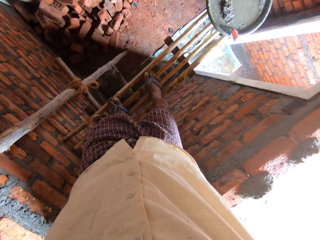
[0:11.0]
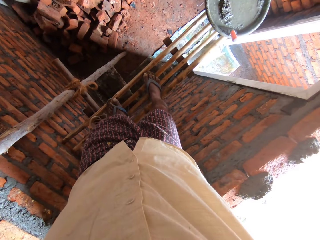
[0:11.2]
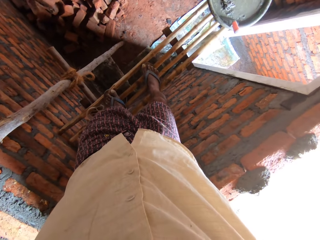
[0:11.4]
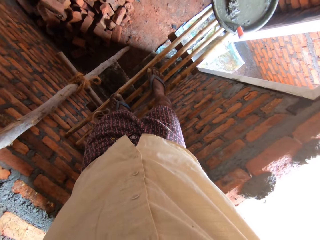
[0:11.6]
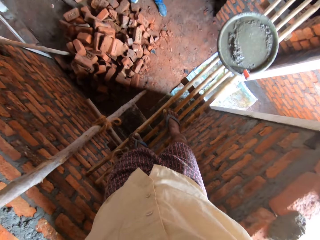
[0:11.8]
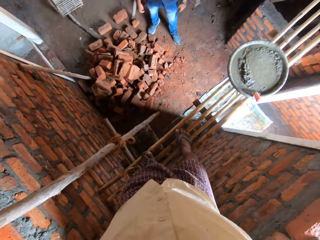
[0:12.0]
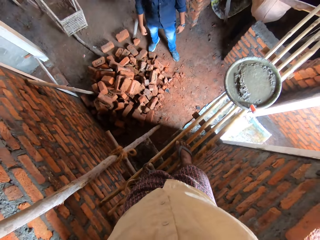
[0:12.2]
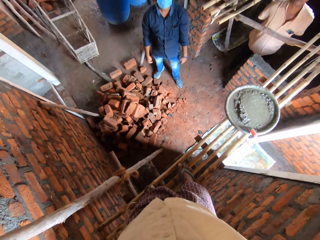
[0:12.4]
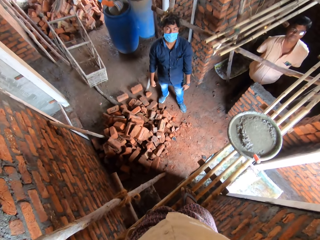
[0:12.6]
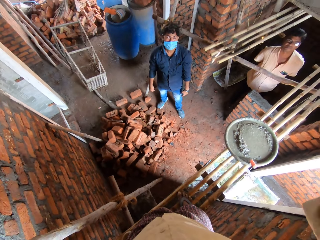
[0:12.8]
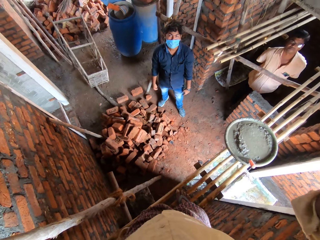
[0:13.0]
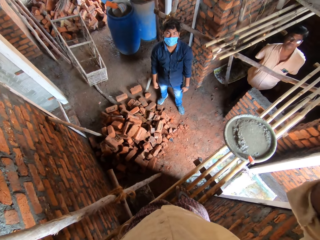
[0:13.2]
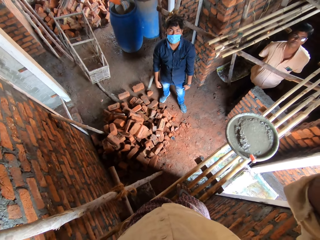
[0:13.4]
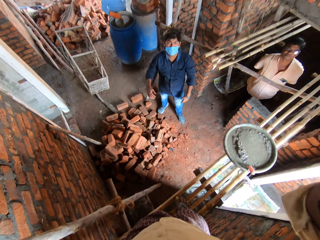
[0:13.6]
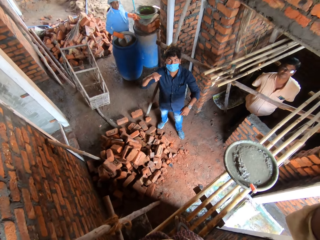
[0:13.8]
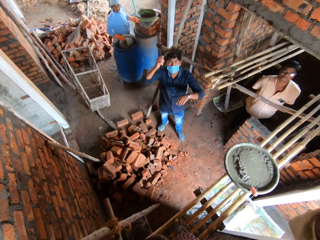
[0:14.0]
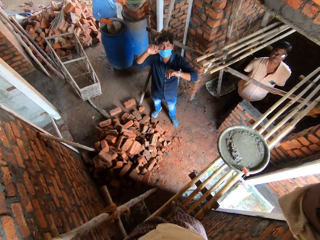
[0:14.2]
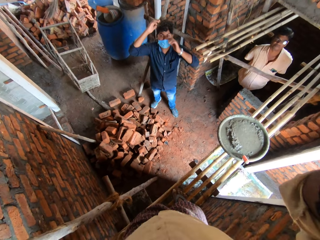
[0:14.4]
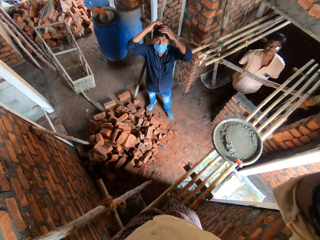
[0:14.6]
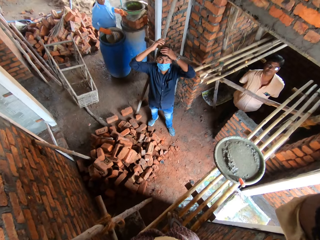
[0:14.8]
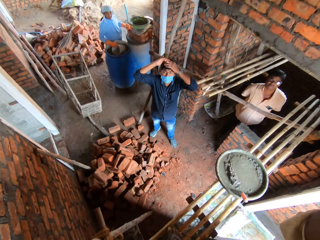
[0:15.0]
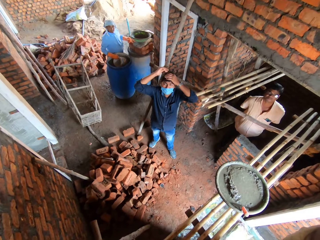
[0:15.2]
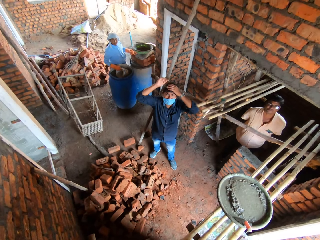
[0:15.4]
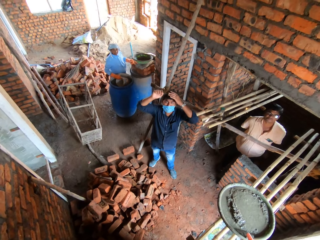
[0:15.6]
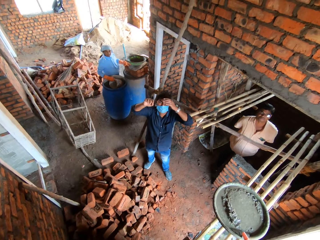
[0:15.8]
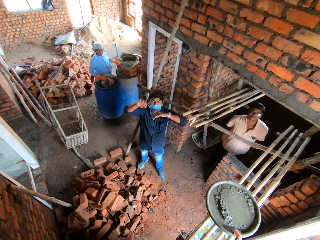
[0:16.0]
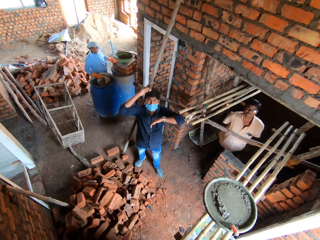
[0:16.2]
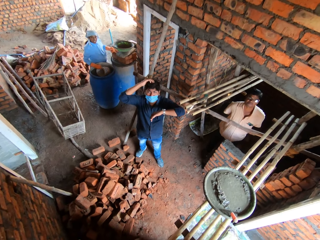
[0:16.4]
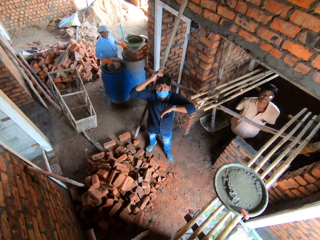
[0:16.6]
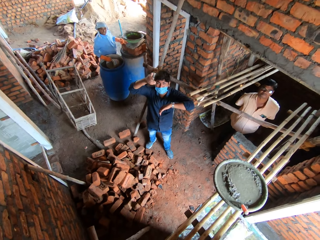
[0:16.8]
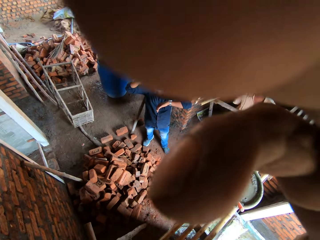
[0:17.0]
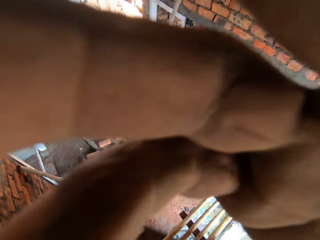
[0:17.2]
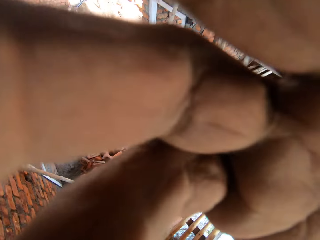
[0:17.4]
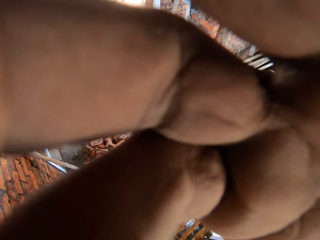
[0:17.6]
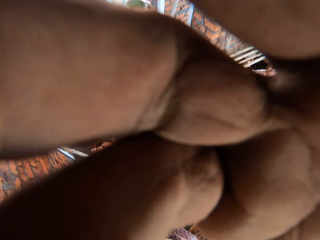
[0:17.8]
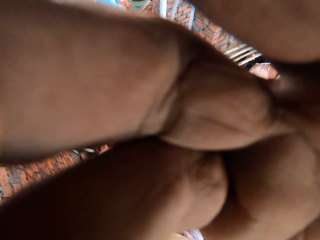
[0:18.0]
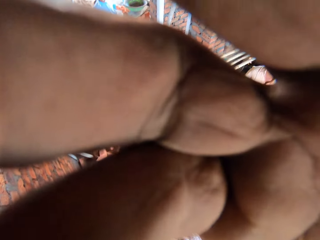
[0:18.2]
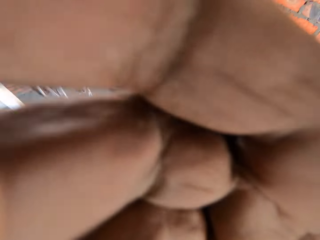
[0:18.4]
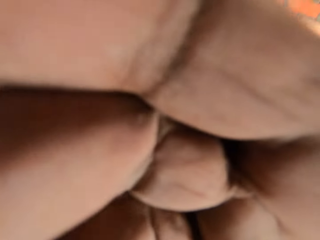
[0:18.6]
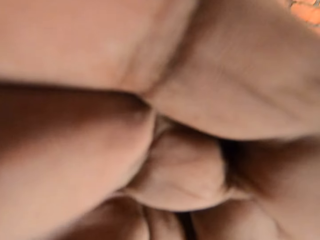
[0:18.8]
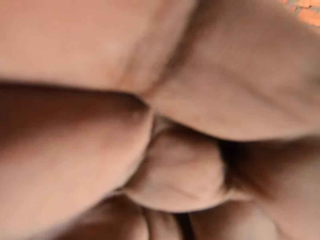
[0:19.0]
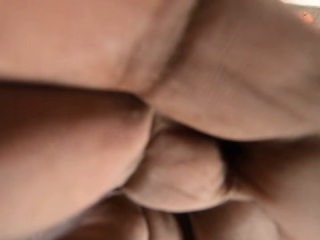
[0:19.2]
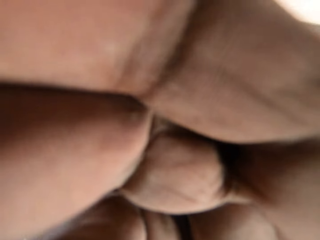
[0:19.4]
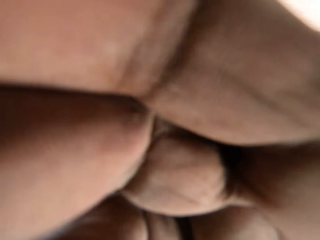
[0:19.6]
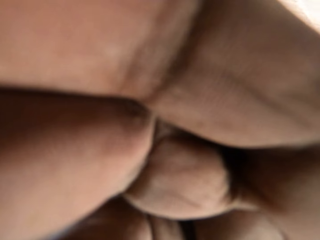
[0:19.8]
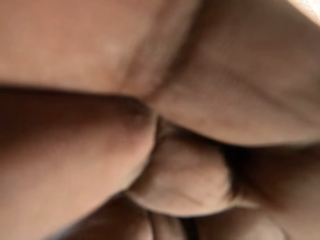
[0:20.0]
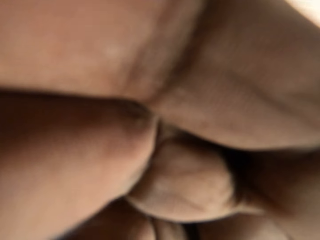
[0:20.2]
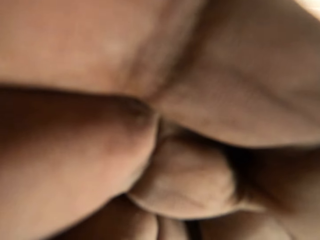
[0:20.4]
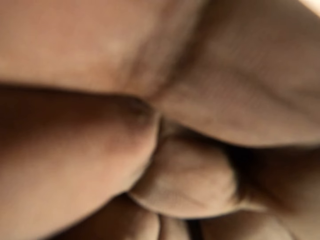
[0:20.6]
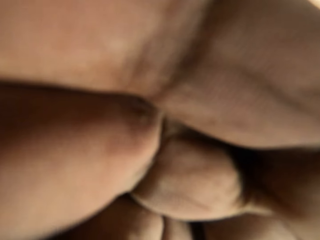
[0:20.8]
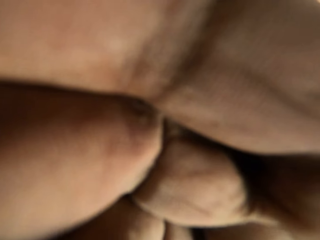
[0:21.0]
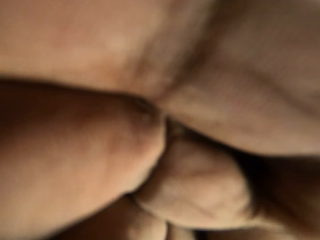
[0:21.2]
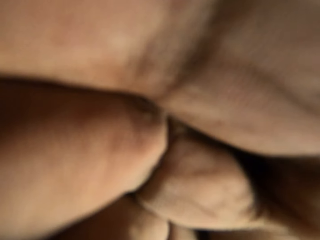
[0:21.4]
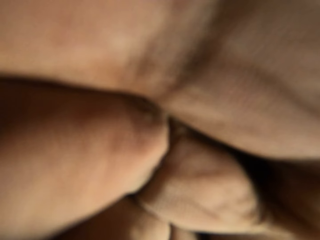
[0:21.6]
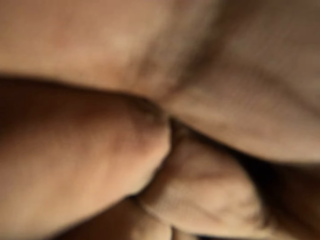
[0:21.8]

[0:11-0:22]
The camera wearer looks around. A man converses with the camera wearer. The man raises the hand. The camera wearer makes his camera on the head. They raise the hand.

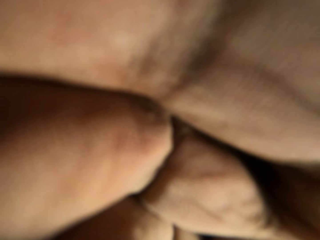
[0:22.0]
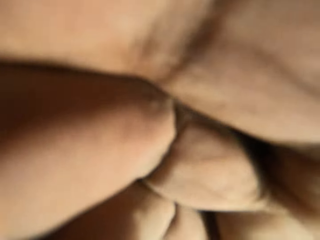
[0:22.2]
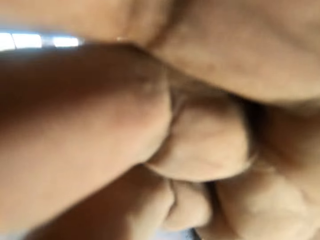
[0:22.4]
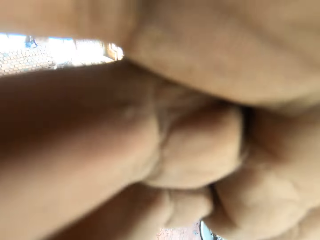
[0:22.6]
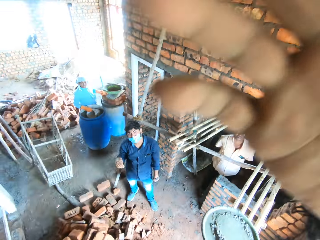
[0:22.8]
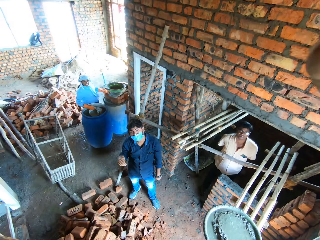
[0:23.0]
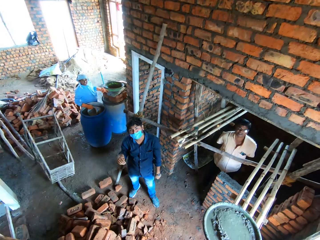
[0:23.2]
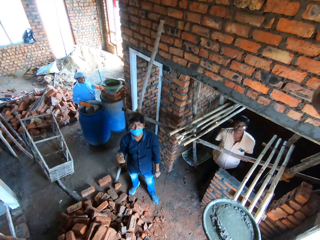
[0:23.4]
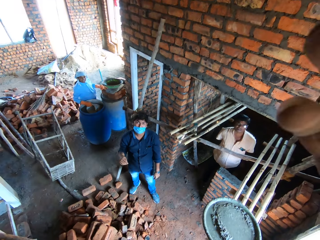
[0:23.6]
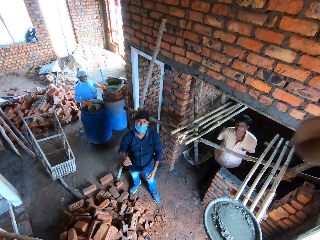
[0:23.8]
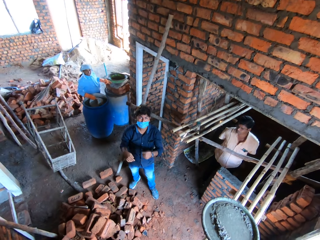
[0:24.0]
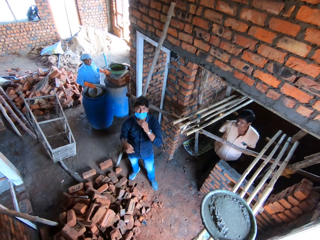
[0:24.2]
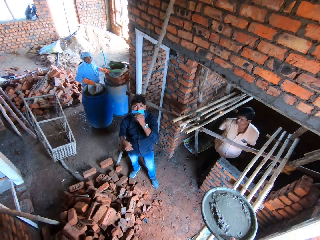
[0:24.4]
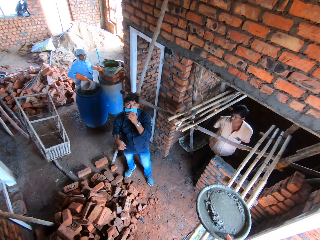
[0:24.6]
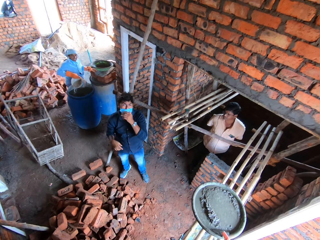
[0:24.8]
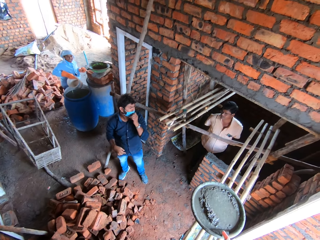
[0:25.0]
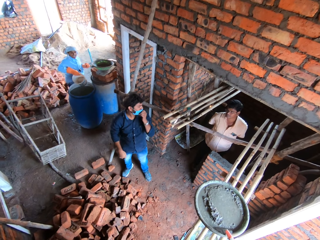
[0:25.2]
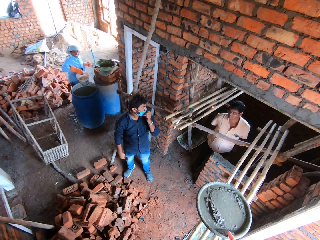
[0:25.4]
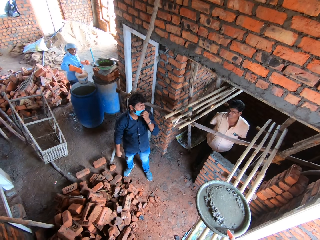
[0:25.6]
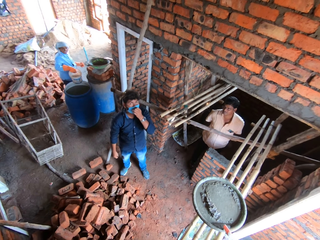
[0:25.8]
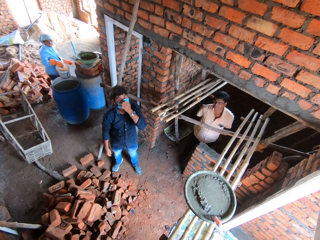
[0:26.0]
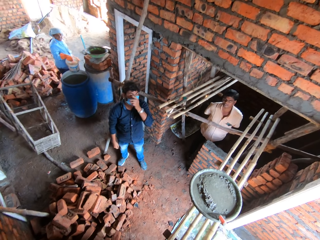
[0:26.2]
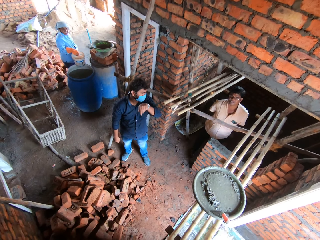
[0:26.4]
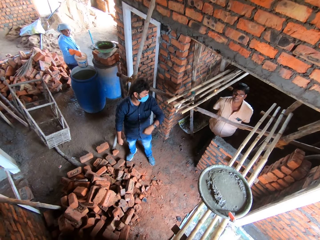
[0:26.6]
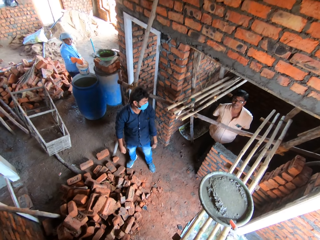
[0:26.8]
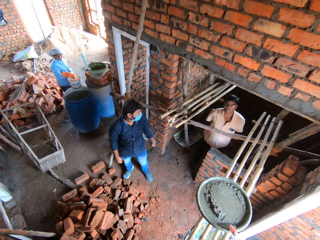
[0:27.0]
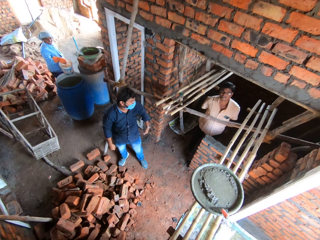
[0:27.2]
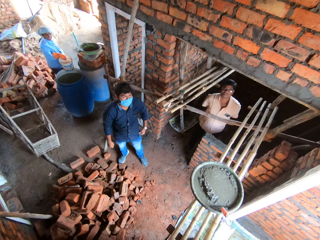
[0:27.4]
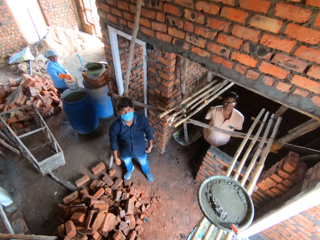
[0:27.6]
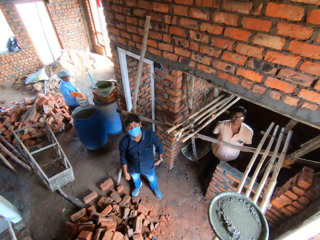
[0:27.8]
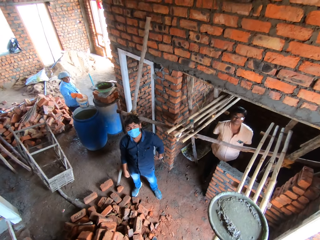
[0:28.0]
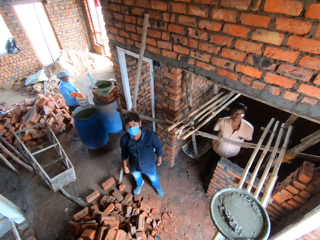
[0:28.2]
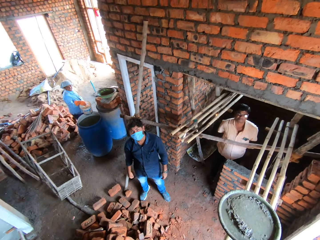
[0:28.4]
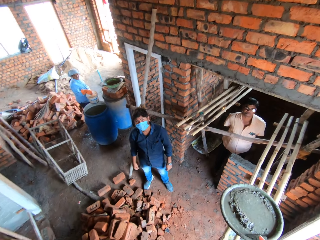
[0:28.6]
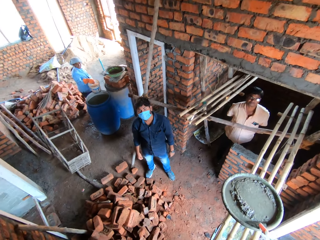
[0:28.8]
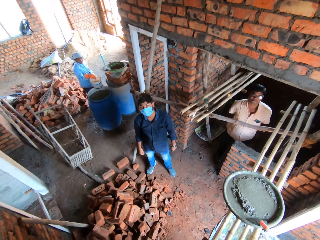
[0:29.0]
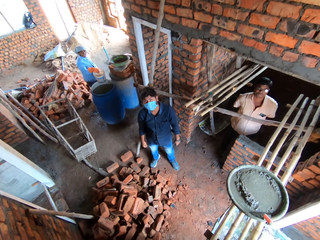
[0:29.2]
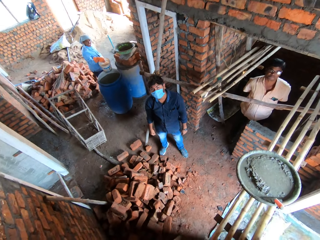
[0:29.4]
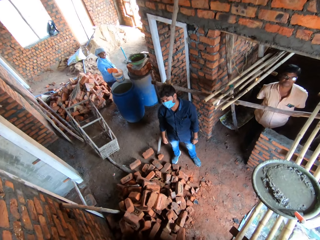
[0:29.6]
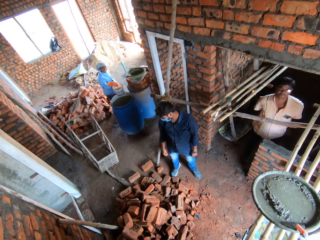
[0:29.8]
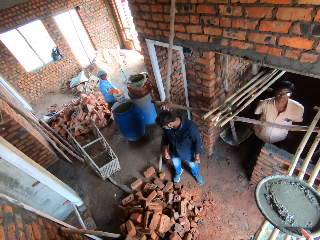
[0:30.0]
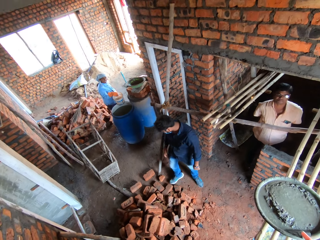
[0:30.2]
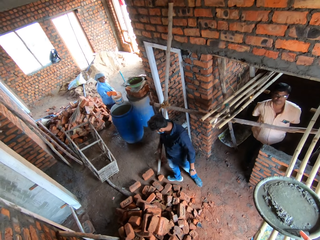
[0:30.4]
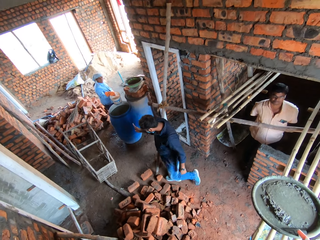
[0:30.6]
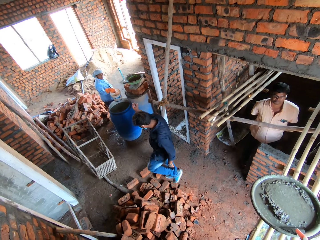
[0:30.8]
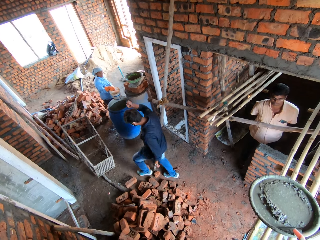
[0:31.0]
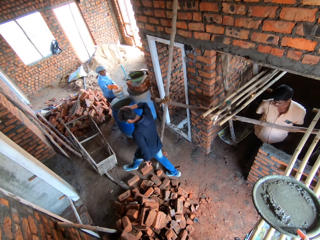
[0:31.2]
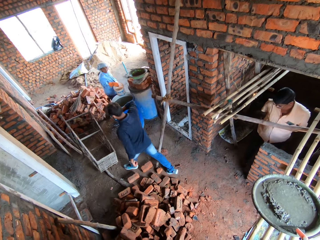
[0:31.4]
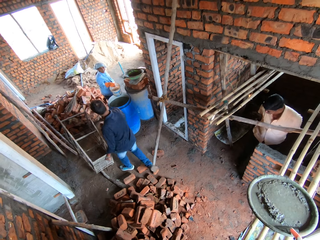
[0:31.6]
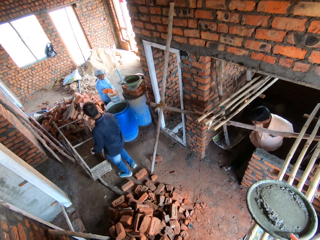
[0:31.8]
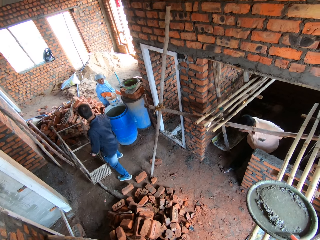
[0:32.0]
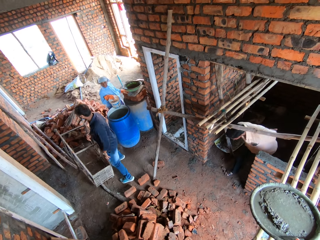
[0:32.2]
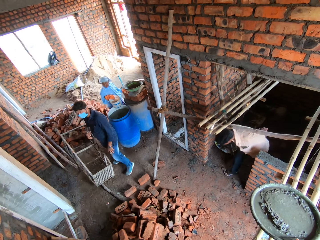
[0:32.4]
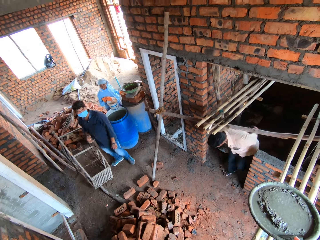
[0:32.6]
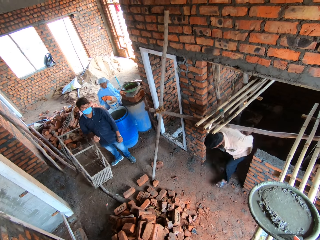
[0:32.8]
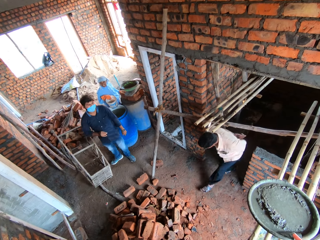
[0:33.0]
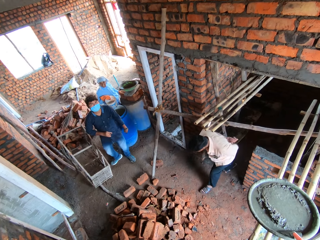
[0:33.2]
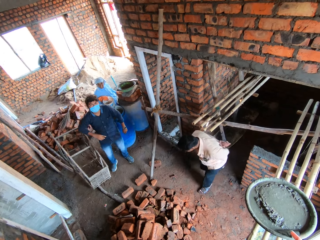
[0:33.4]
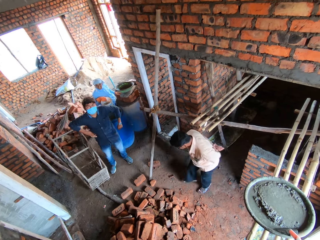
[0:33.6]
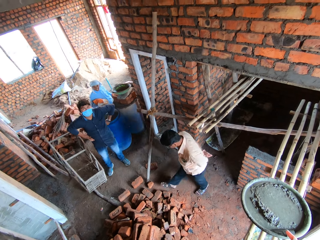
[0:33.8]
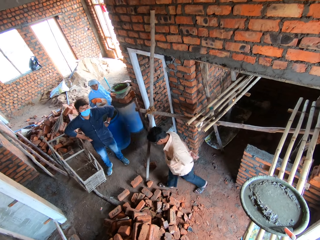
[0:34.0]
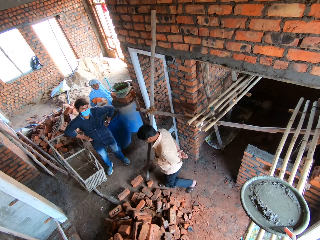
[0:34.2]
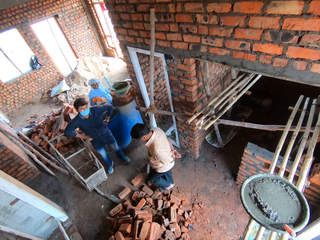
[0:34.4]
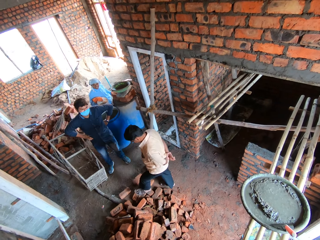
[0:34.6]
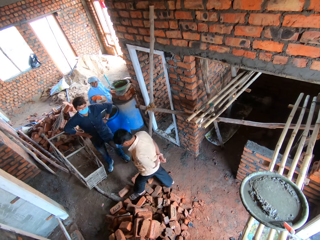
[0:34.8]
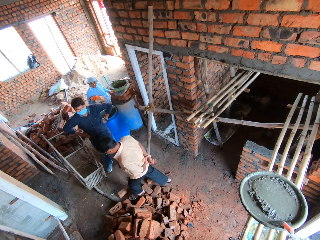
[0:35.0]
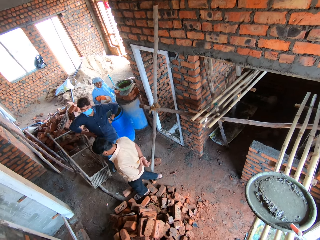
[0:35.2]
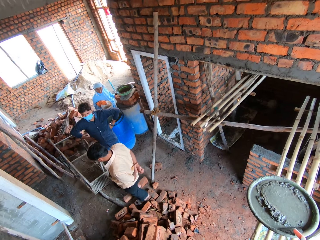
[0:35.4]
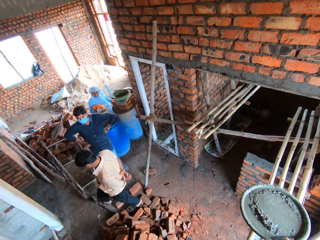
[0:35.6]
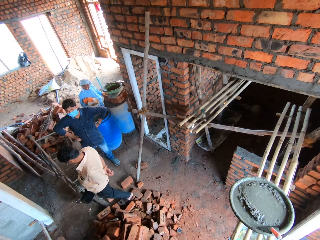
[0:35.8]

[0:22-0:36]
A man interacts with the camera wearer. The camera wearer looks around. The man walks around the site.
